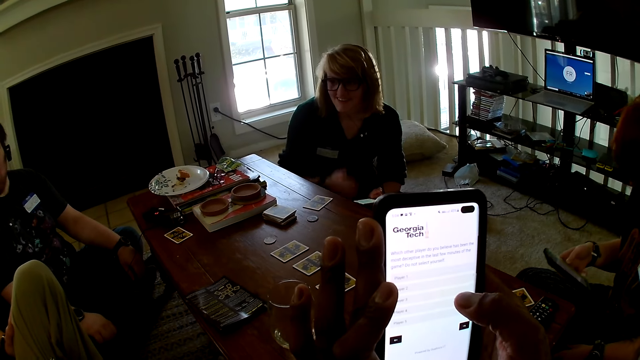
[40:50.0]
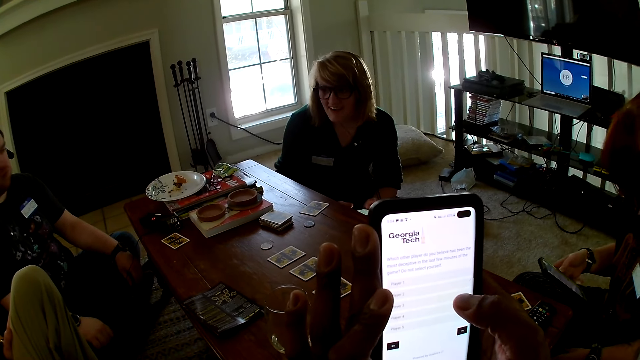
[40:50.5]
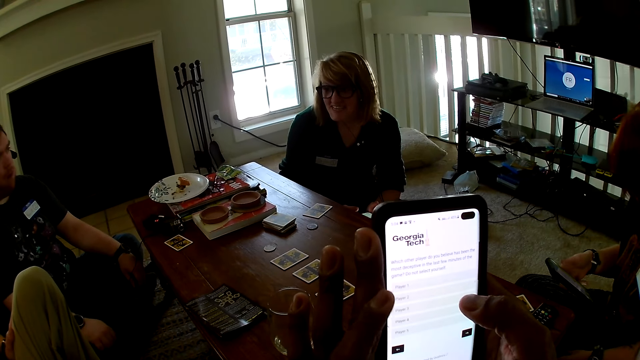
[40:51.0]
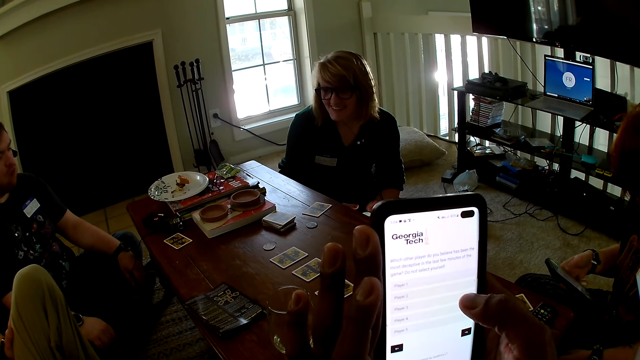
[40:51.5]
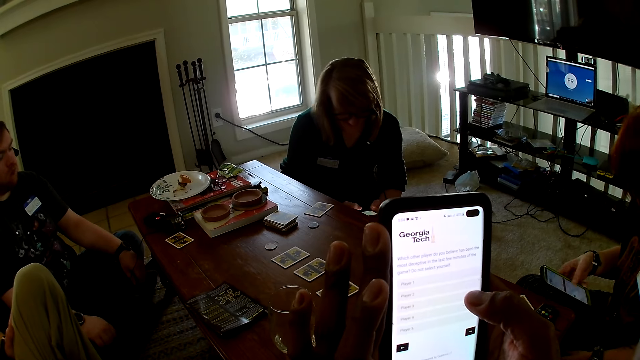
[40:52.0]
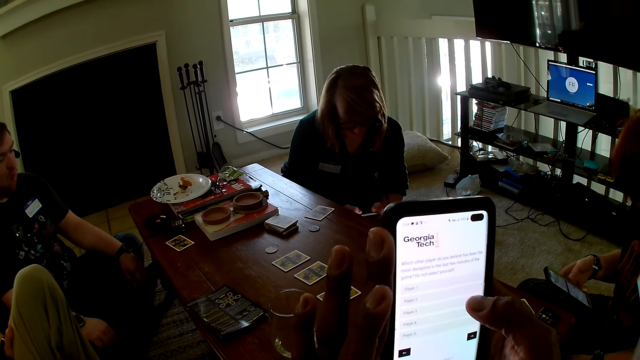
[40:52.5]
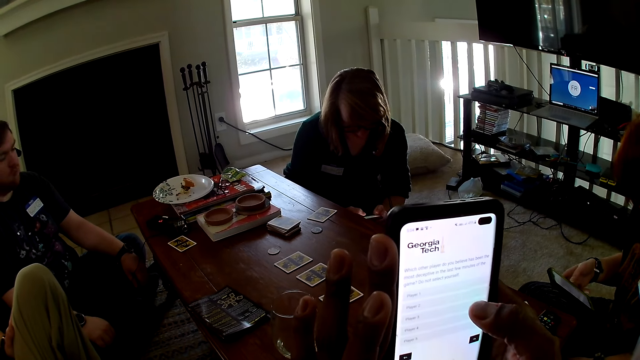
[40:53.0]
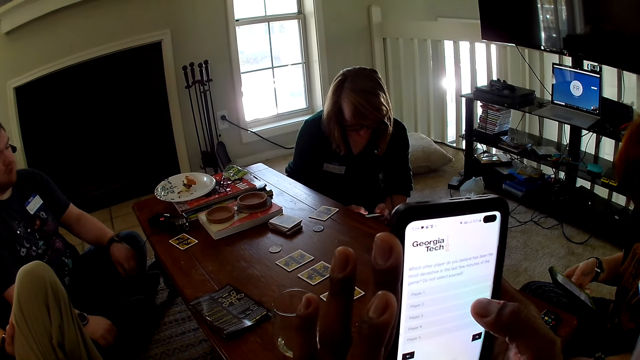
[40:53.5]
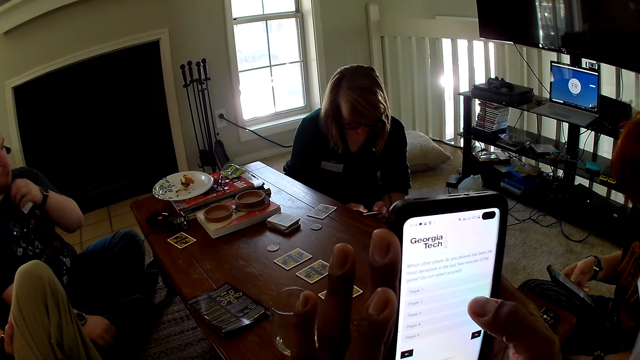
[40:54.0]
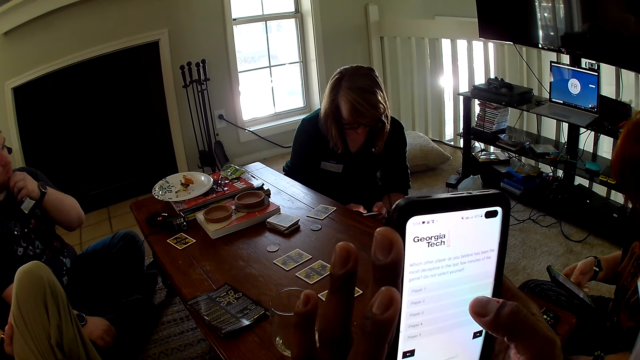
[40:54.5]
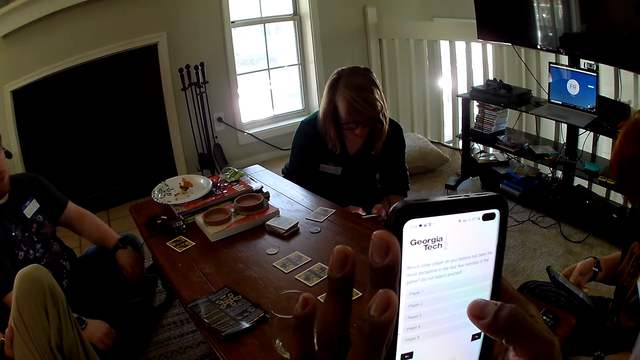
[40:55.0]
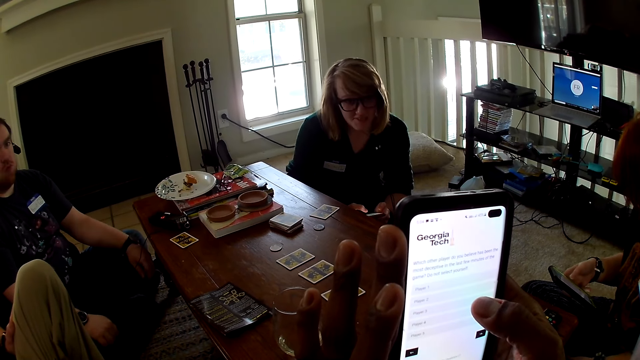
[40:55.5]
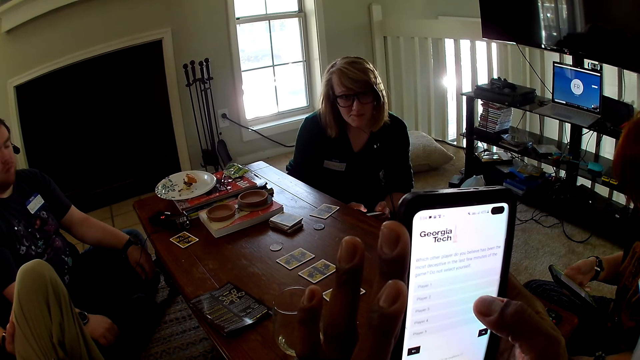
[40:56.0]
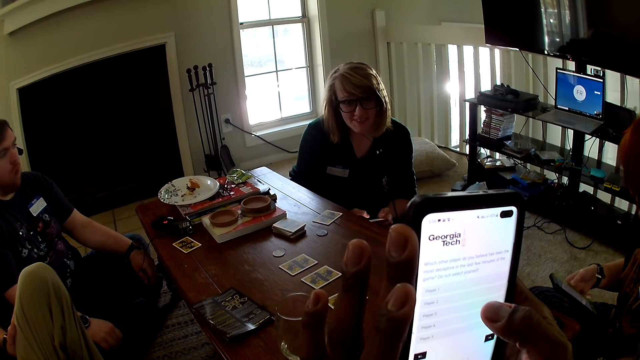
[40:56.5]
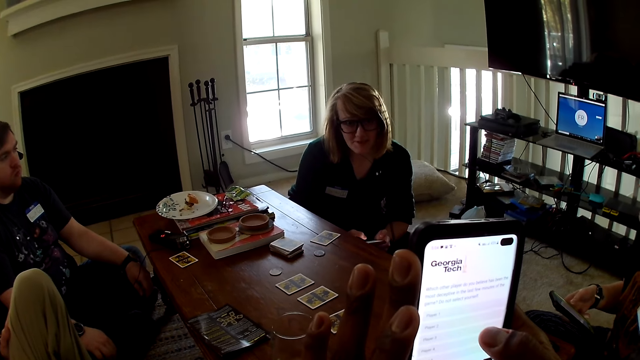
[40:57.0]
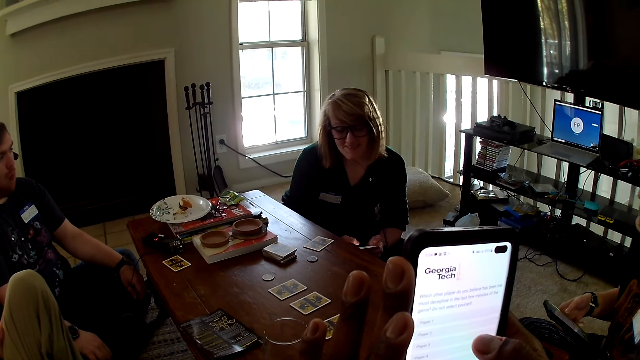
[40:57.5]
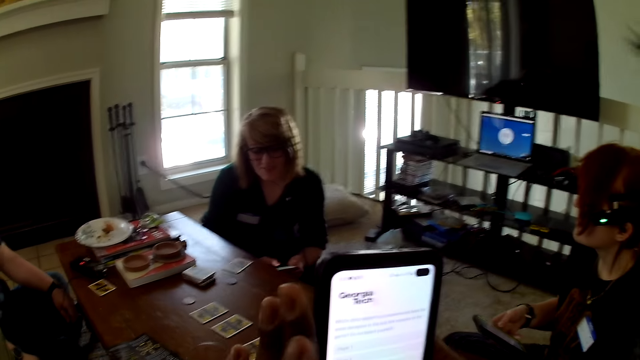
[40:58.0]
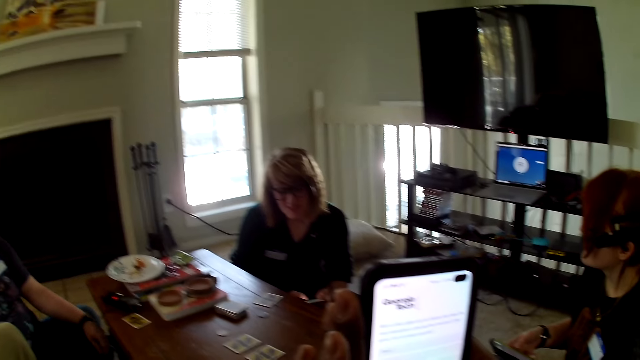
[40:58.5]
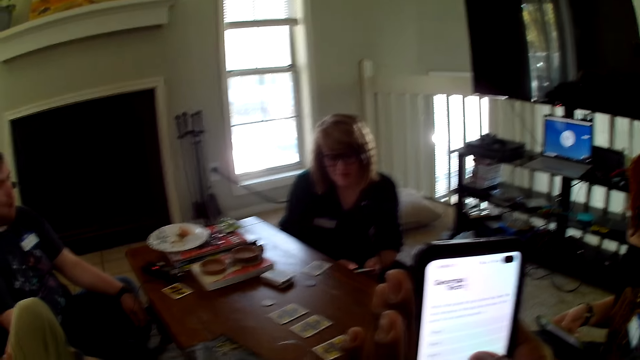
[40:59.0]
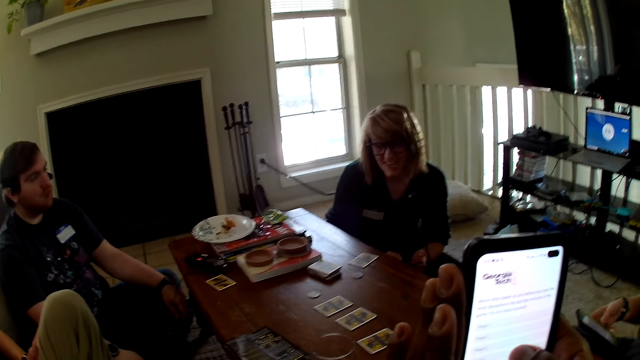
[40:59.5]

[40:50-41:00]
A woman moves the glasses. The woman talks to a man. The camera wearer operates the phone.

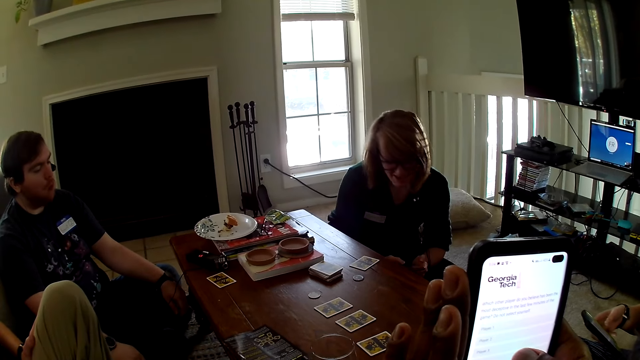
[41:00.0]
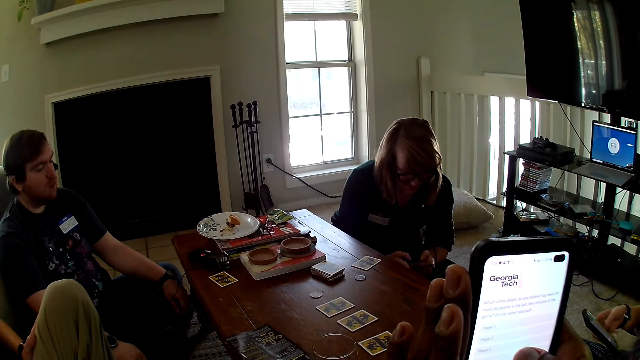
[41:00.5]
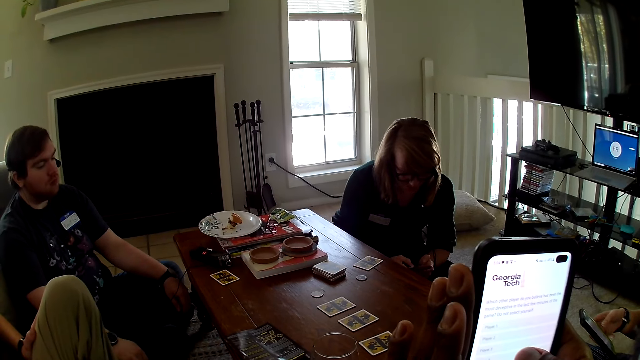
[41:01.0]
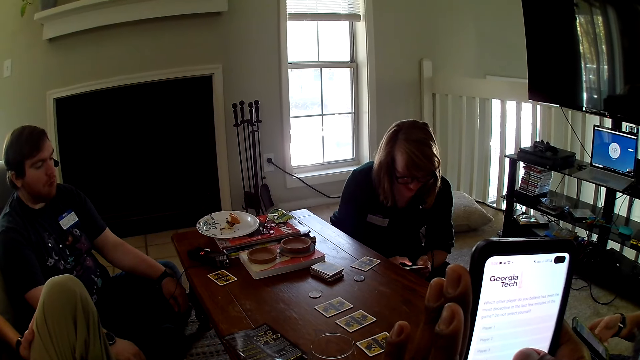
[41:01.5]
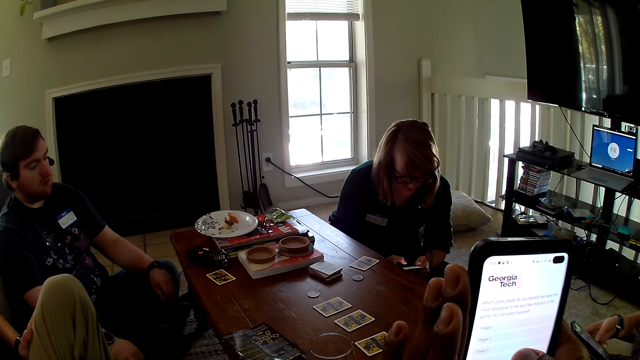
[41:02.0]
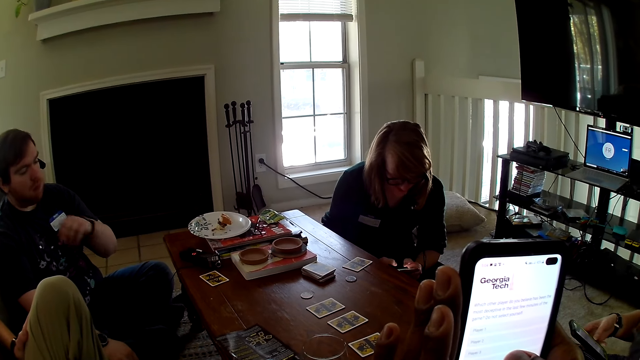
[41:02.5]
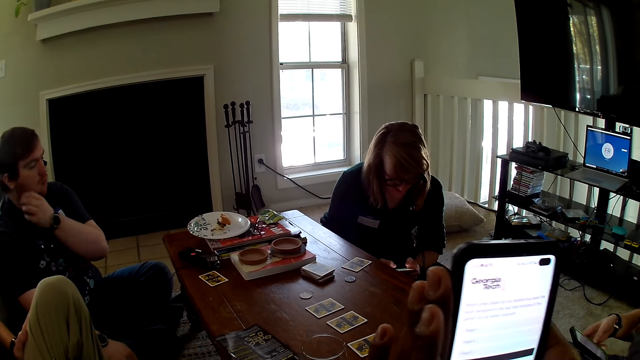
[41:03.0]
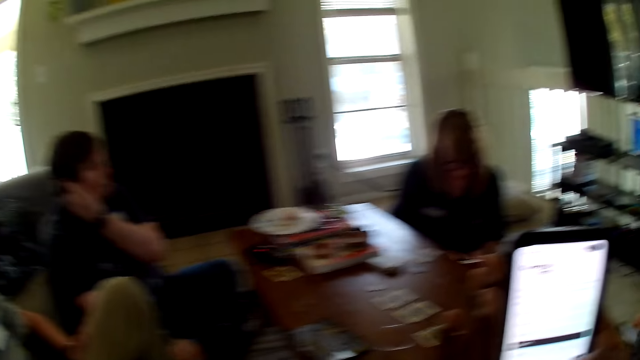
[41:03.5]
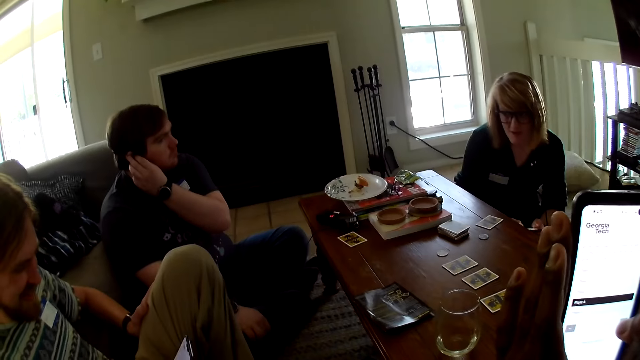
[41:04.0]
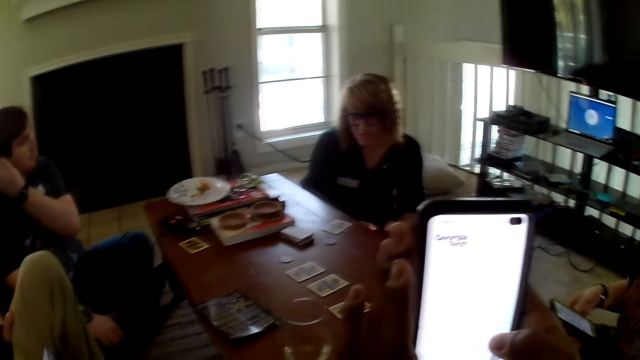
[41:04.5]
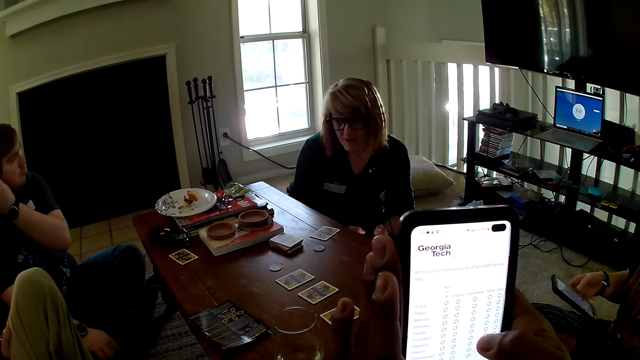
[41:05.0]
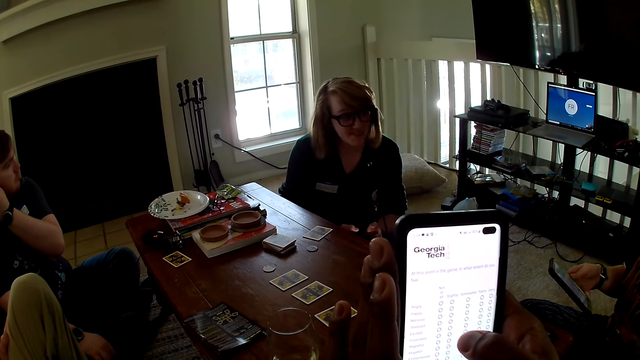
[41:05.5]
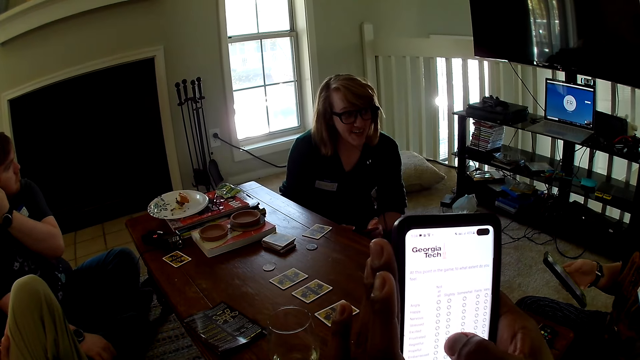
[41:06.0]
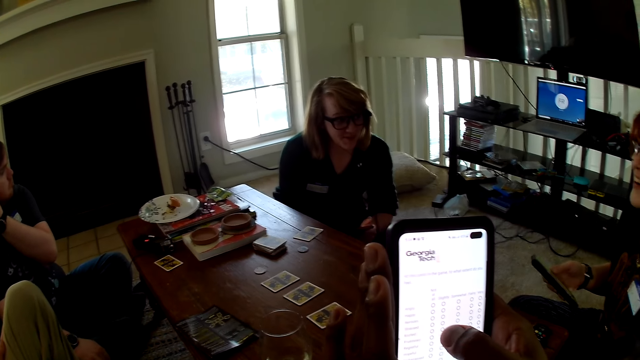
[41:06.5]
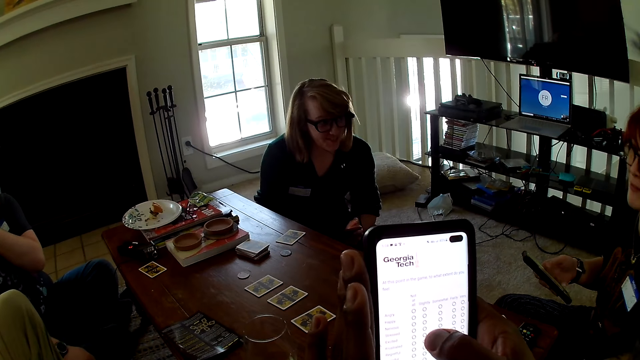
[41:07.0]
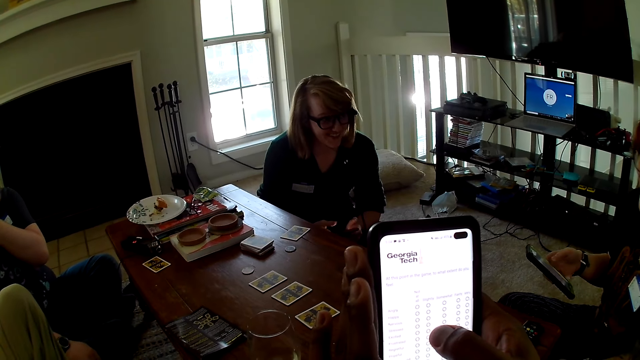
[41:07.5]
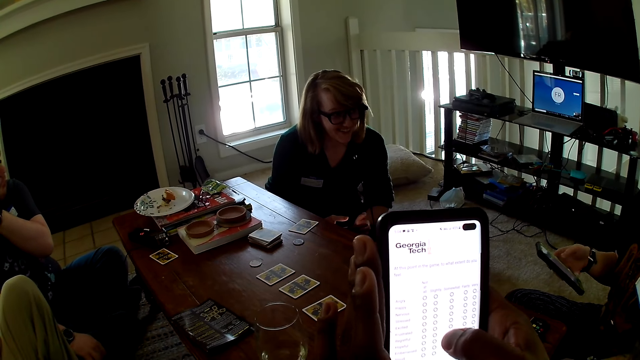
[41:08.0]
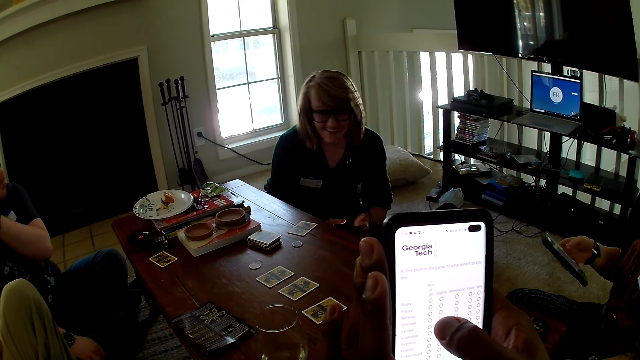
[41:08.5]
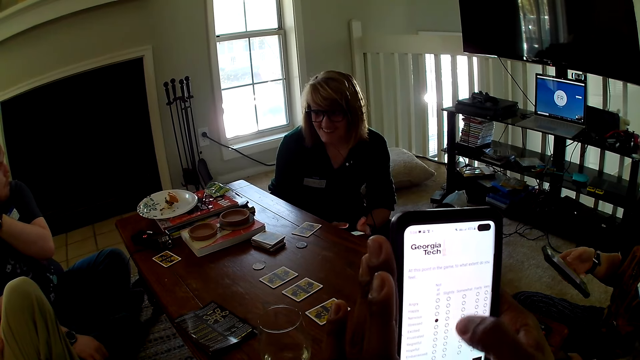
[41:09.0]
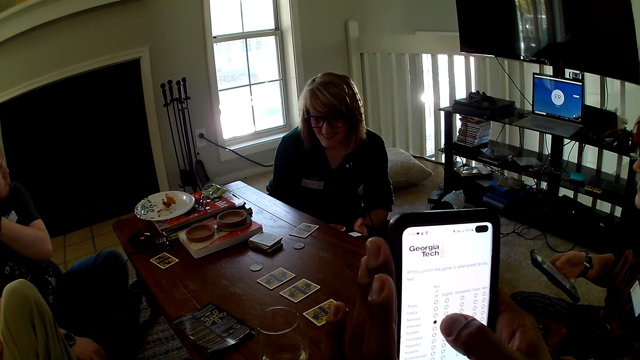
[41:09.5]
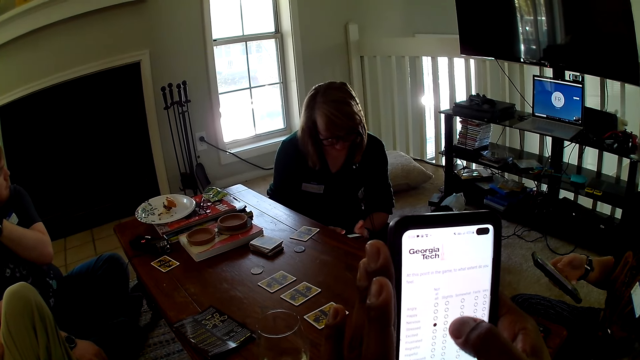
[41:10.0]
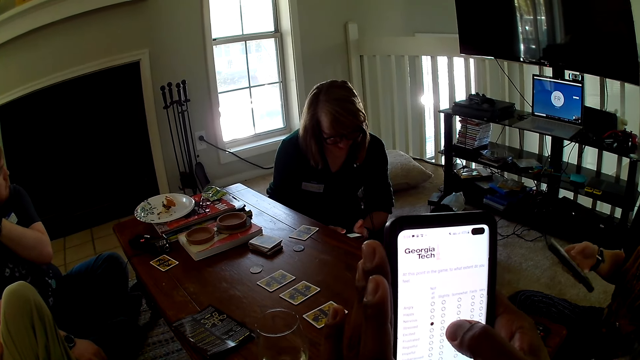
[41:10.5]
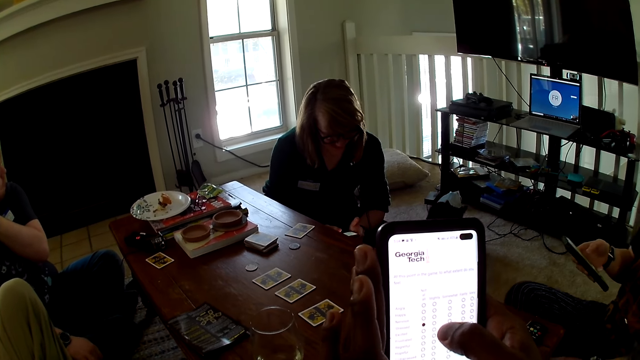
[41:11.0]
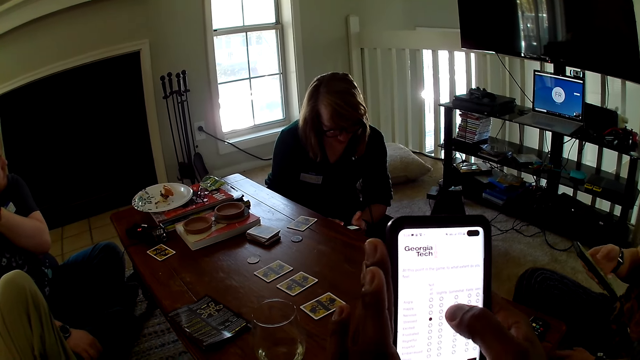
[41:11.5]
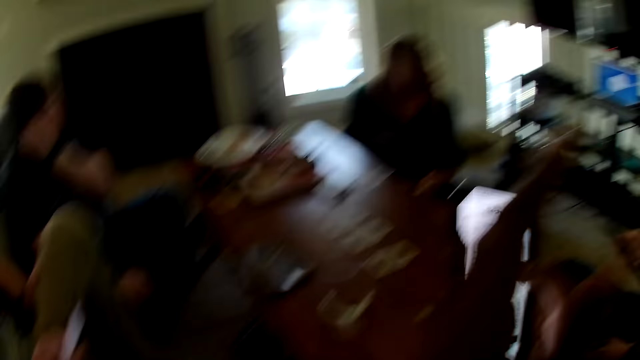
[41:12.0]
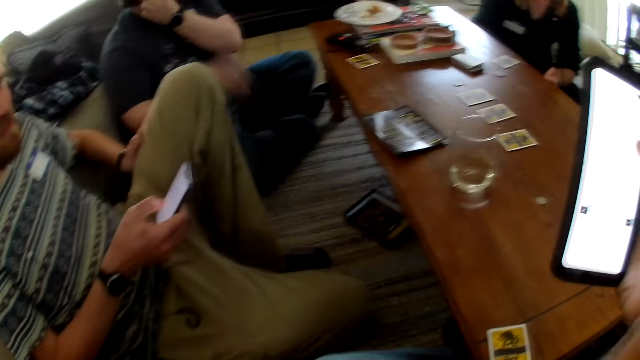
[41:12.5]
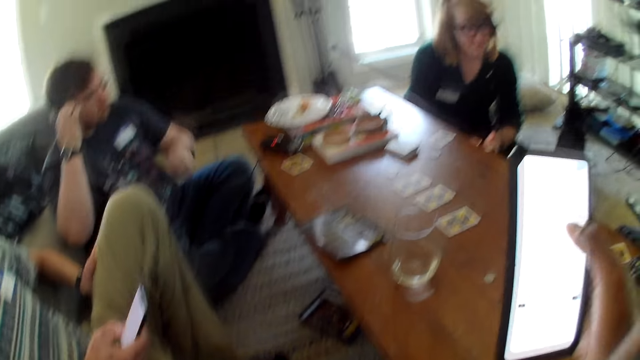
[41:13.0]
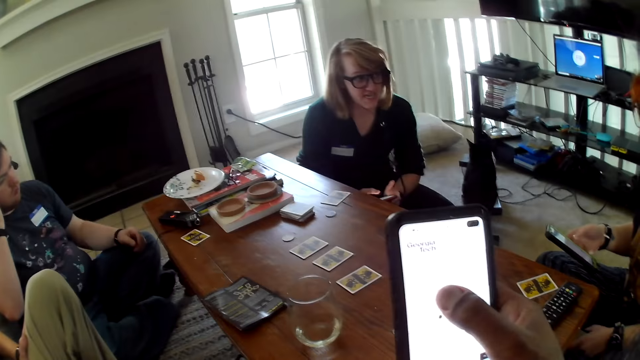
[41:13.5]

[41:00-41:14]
A woman operates the phone. A man moves the hand. The camera wearer operates the phone.
